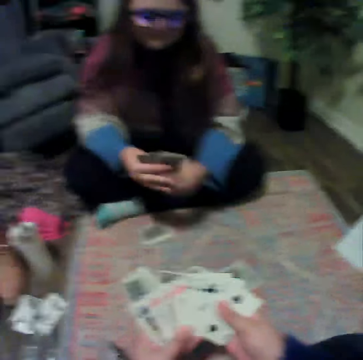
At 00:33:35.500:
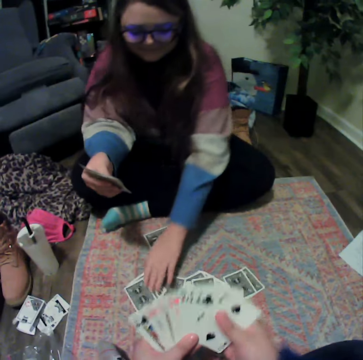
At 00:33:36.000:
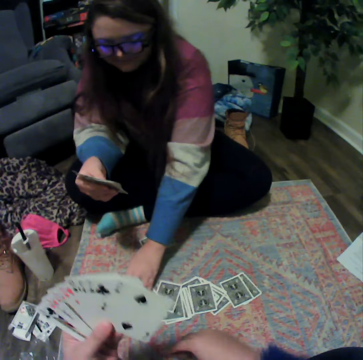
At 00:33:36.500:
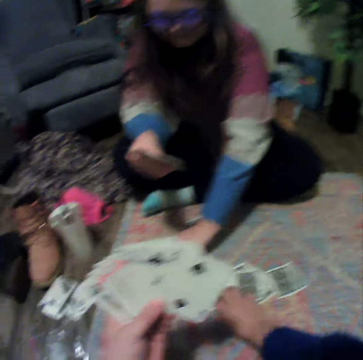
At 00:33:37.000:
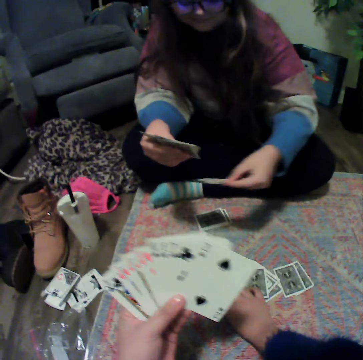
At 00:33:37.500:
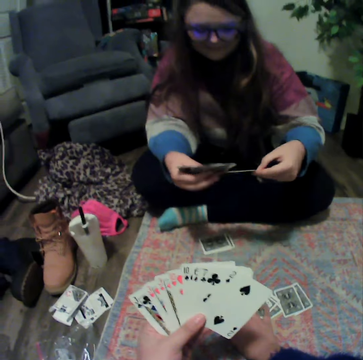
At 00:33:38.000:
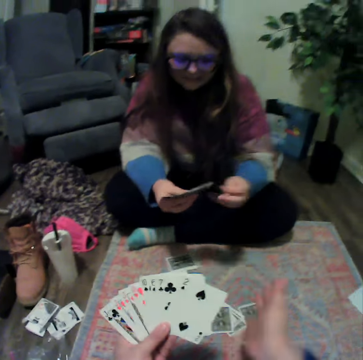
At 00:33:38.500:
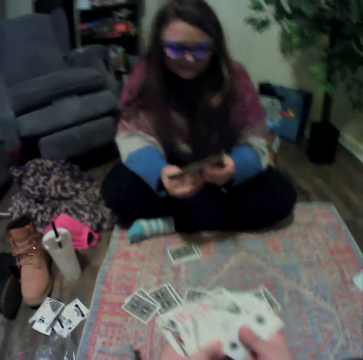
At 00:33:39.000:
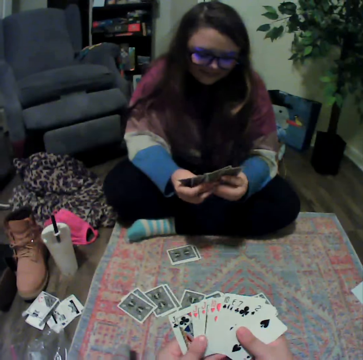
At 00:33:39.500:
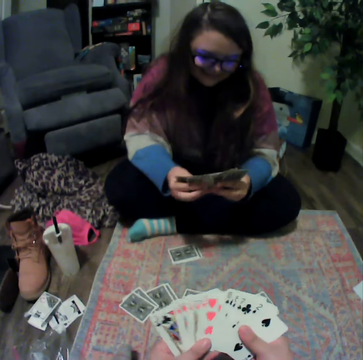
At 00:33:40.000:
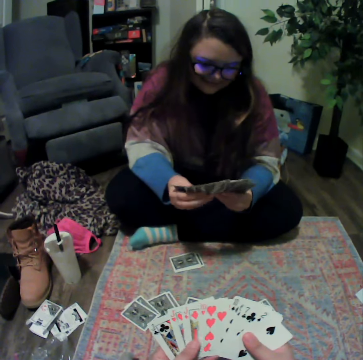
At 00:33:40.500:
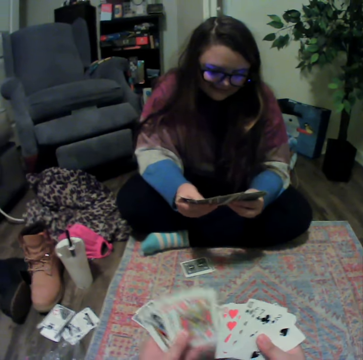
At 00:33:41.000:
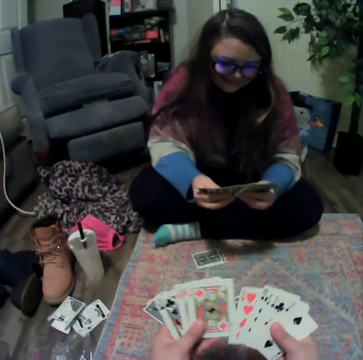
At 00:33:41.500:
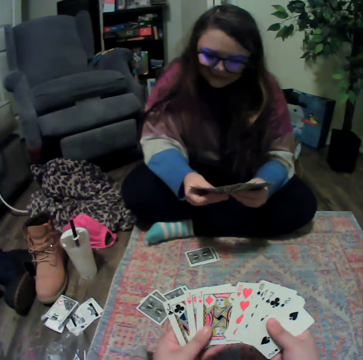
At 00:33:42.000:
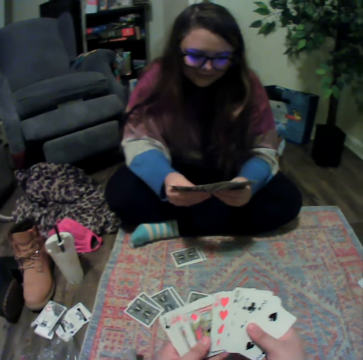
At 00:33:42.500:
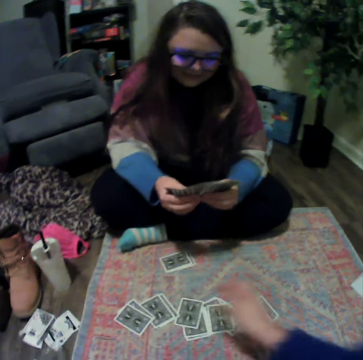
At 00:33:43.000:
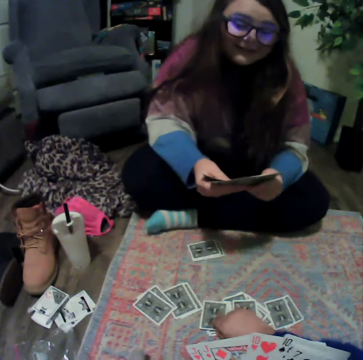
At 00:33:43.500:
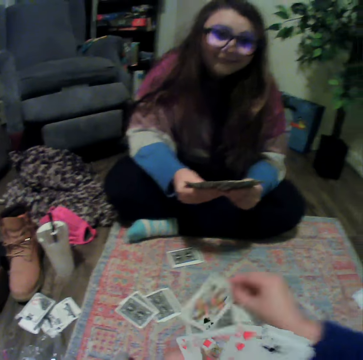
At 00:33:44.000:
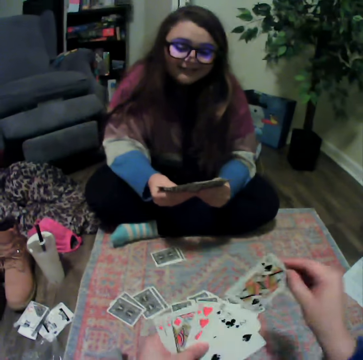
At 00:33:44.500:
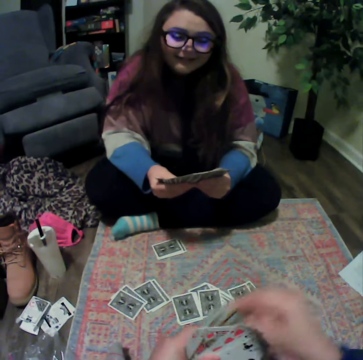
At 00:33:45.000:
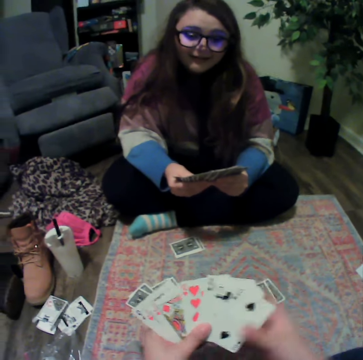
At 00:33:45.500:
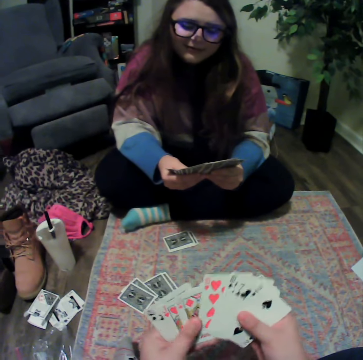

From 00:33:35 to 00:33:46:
A lady picks the card. The lady talks to the camera wearer. The camera wearer talks with the lady. The lady reshuffles the cards. The camera wearer picks a card from the mat.

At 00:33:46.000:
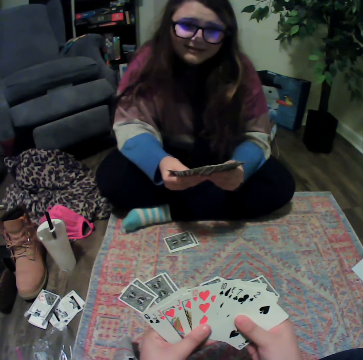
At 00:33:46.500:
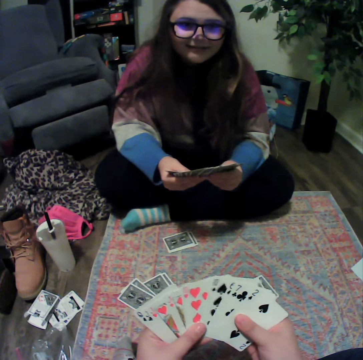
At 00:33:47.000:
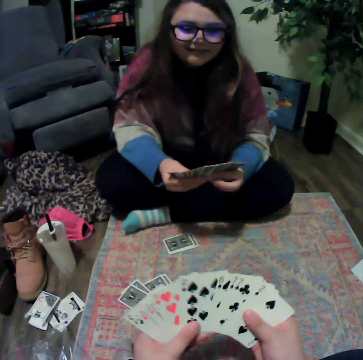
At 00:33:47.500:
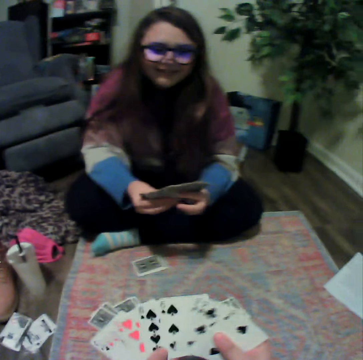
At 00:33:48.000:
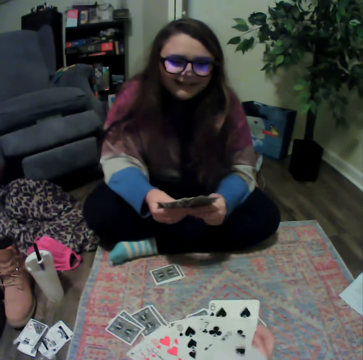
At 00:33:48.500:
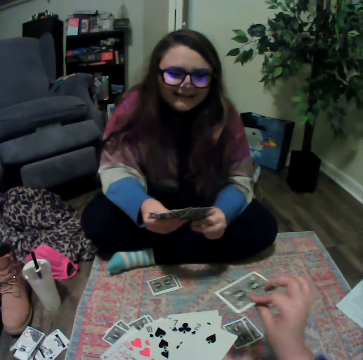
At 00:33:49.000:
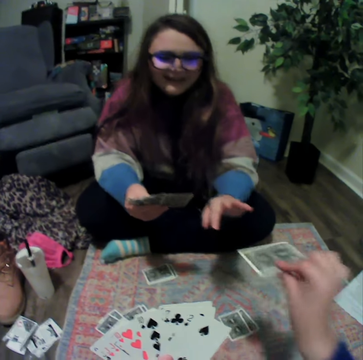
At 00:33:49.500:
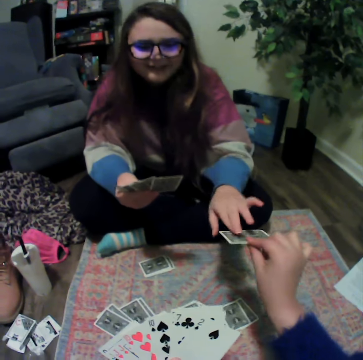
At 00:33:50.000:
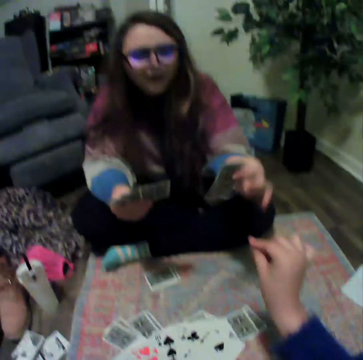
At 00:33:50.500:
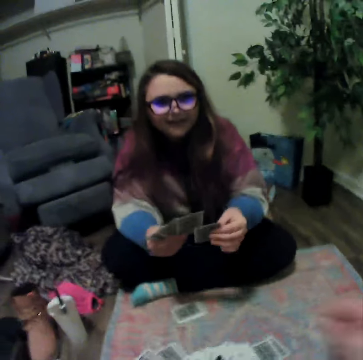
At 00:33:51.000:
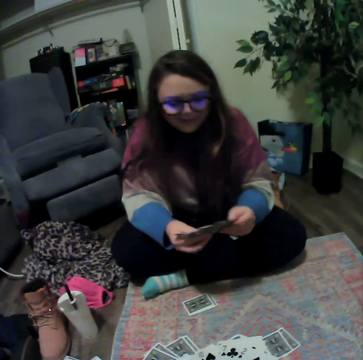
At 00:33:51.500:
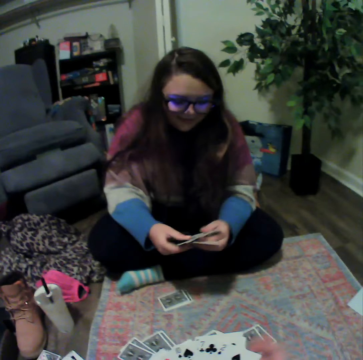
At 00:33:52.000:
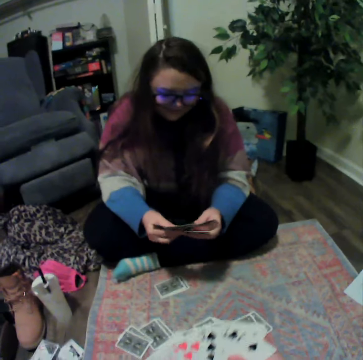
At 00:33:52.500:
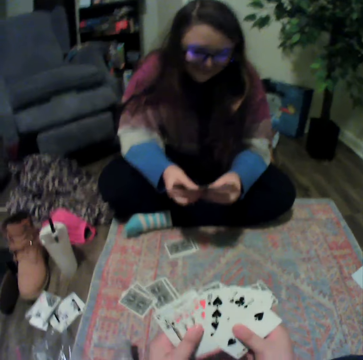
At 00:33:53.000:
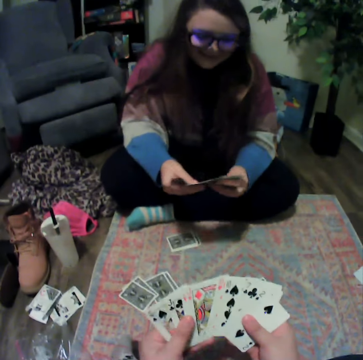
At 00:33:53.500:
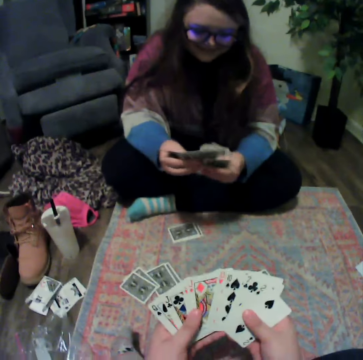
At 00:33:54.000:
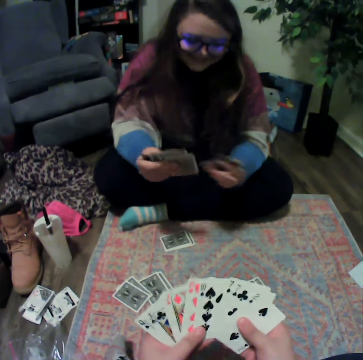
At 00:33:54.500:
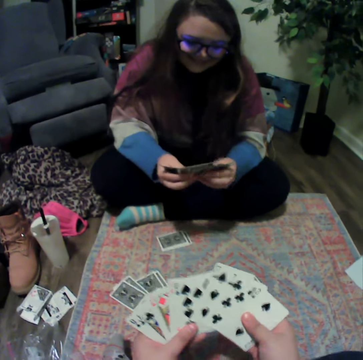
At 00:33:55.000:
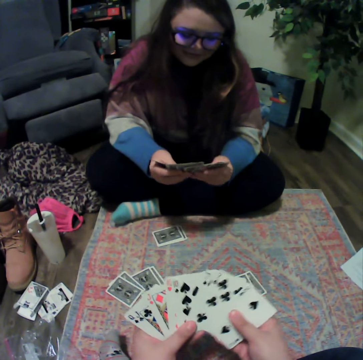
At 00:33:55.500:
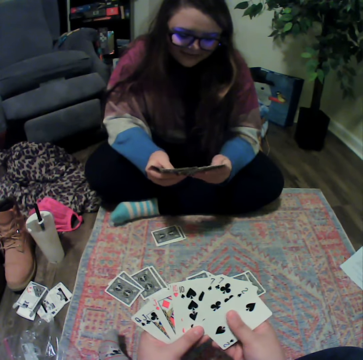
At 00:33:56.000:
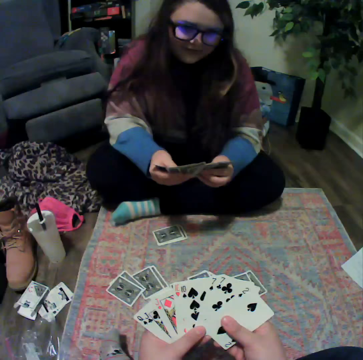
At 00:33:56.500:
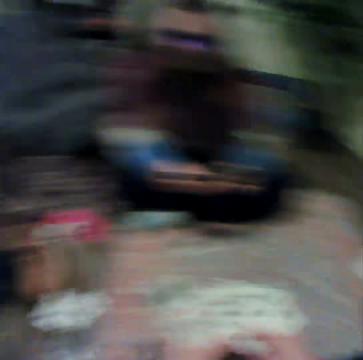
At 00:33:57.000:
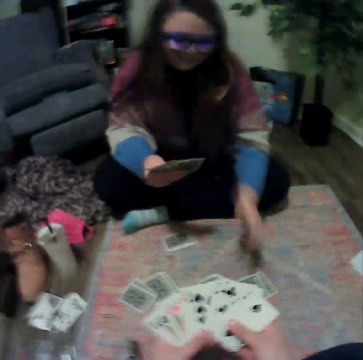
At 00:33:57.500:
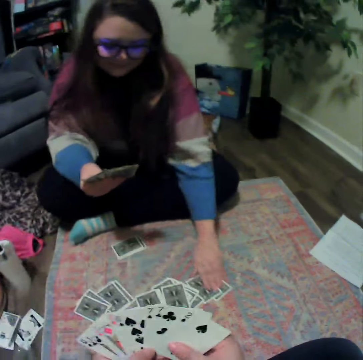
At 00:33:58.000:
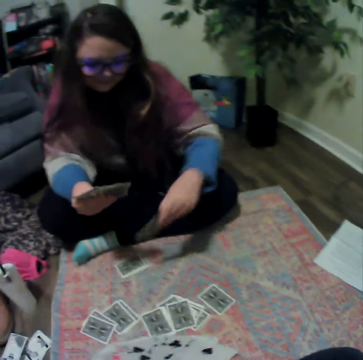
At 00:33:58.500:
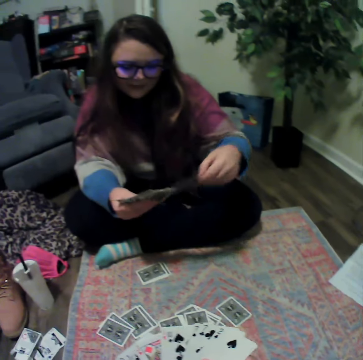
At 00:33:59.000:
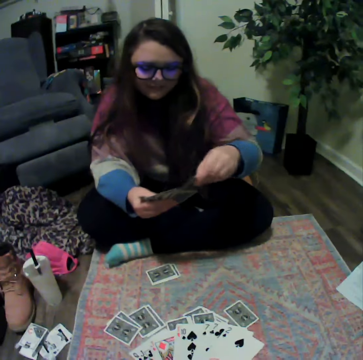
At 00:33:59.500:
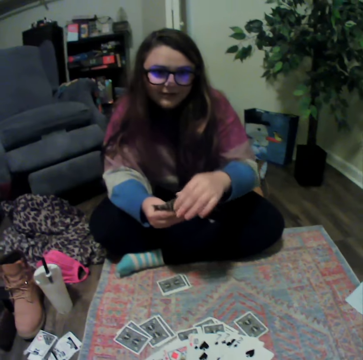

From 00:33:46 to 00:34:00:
The camera wearer talks with a lady. The lady reshuffles the cards. The camera wearer reshuffles the cards and gives a card to the lady. The lady talks to the camera wearer. The camera wearer reshuffles the cards. The lady reshuffles the cards and picks the card from the mat.

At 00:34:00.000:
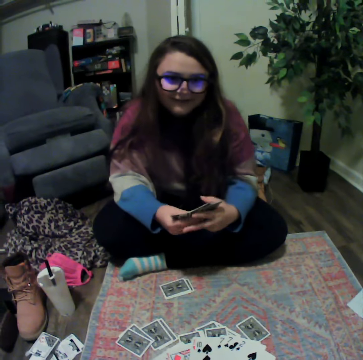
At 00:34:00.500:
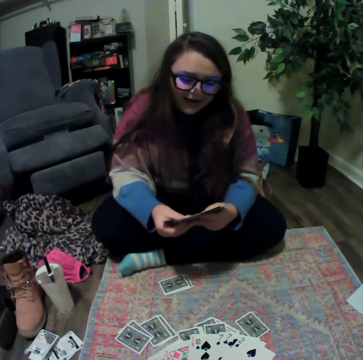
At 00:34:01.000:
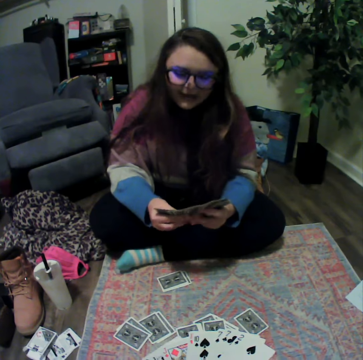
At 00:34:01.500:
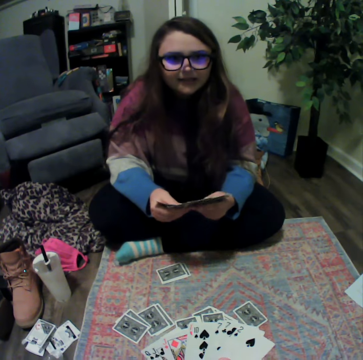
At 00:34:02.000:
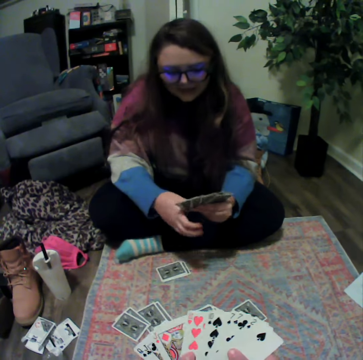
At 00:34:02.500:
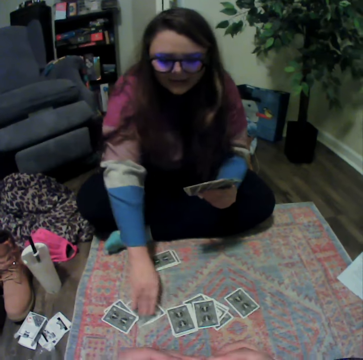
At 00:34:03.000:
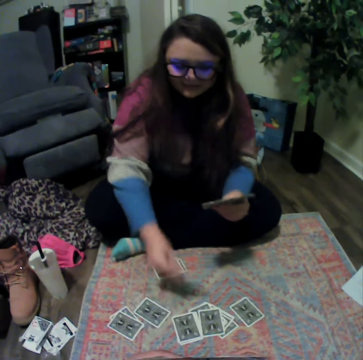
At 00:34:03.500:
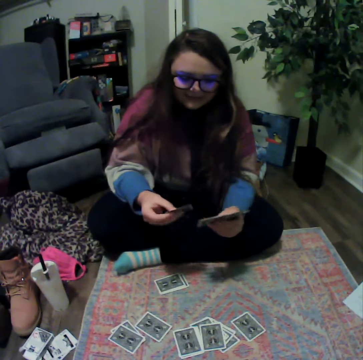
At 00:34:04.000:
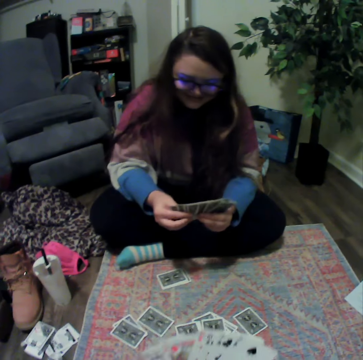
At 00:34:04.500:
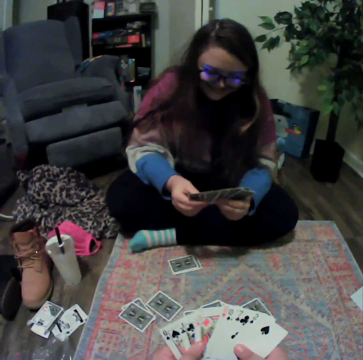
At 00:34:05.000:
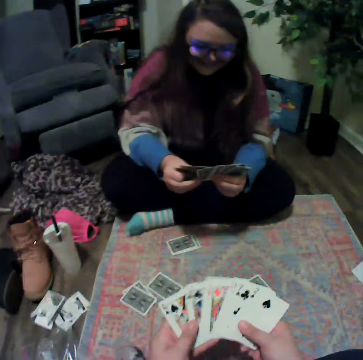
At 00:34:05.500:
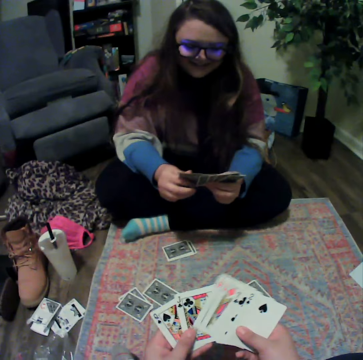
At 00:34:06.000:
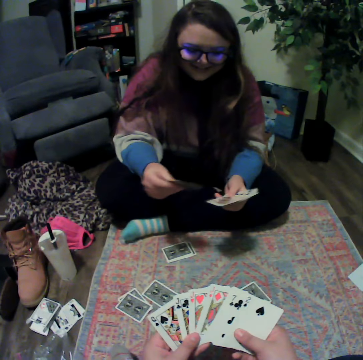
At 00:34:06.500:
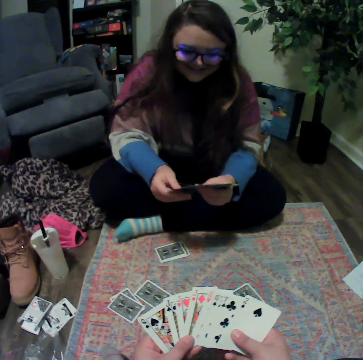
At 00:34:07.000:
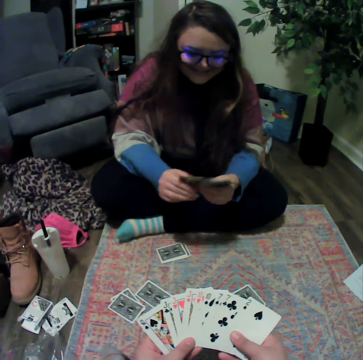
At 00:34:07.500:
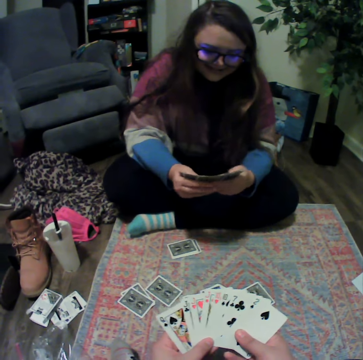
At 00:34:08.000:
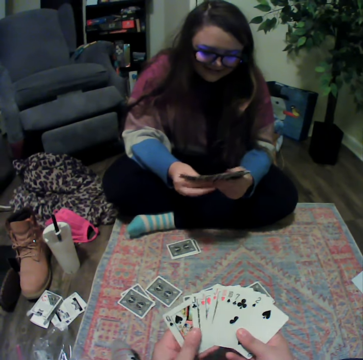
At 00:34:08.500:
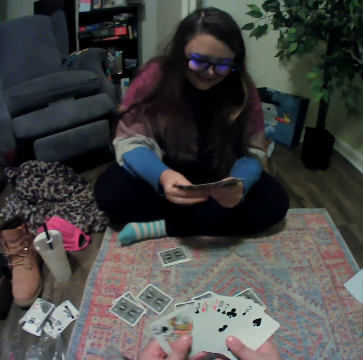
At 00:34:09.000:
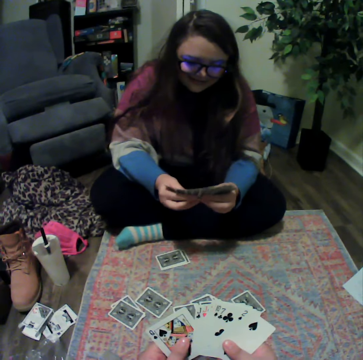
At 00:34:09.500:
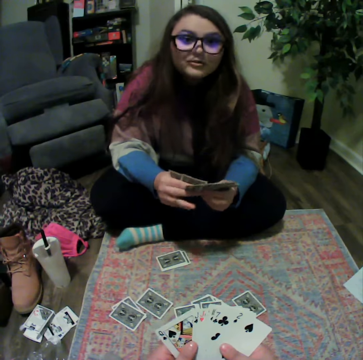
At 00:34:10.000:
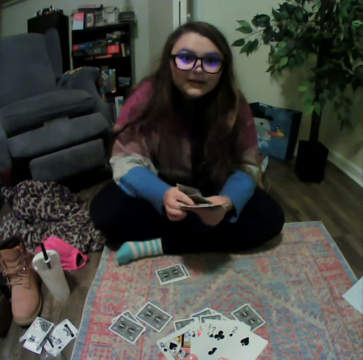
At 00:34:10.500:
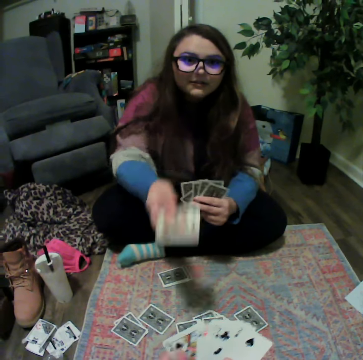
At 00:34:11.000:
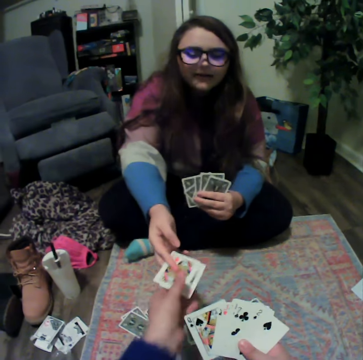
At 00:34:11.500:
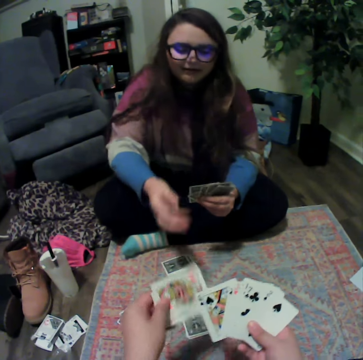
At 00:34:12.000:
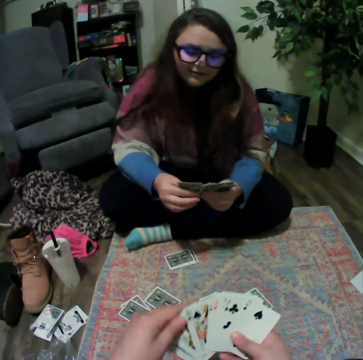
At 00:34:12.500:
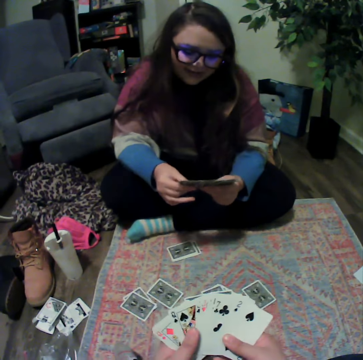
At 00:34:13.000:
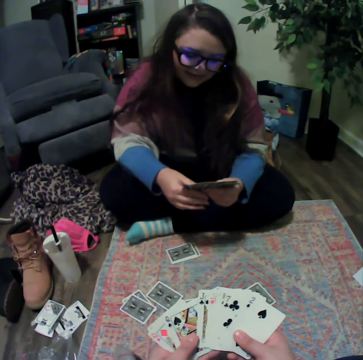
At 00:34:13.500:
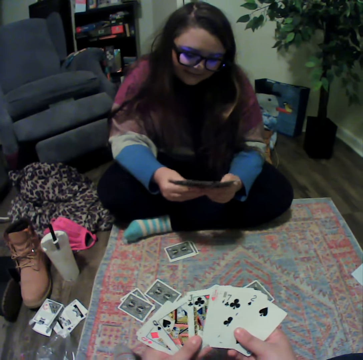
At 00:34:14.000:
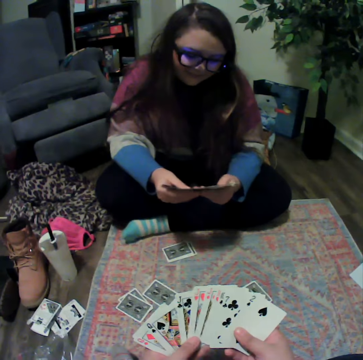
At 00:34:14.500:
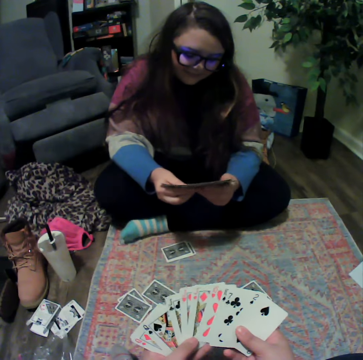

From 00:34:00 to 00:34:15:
A lady talks with the camera wearer. The lady reshuffles the cards. The camera wearer picks the card from the mat and reshuffles the cards. The lady reshuffles the cards. The lady gives the camera wearer a card. The camera wearer picks the card from the lady and reshuffles the cards.
